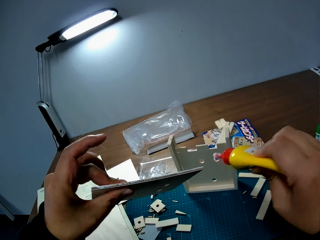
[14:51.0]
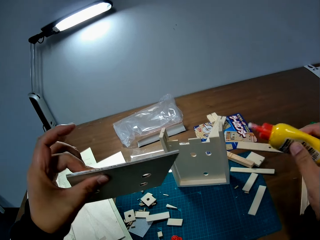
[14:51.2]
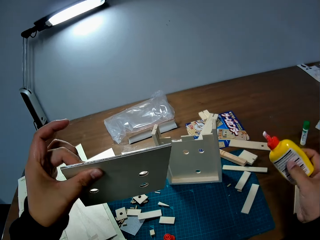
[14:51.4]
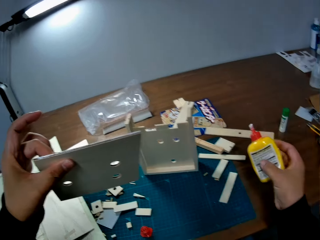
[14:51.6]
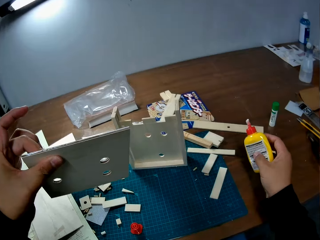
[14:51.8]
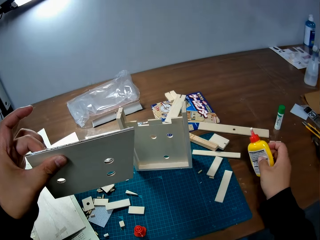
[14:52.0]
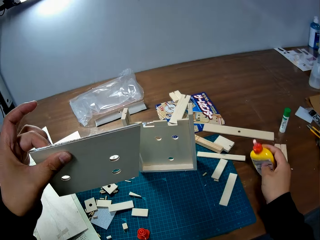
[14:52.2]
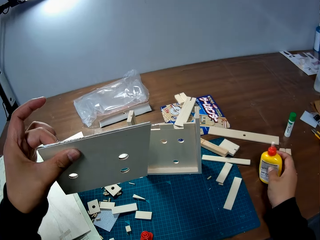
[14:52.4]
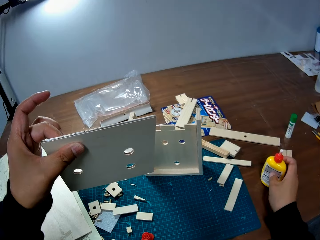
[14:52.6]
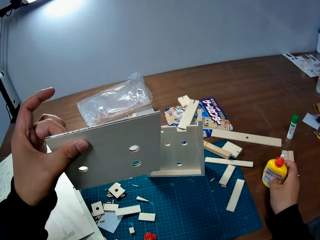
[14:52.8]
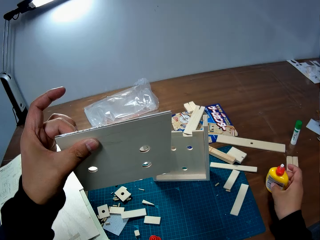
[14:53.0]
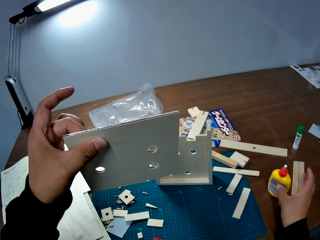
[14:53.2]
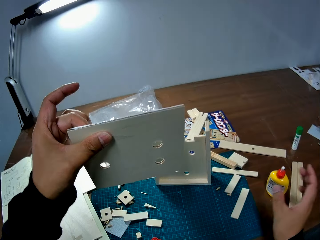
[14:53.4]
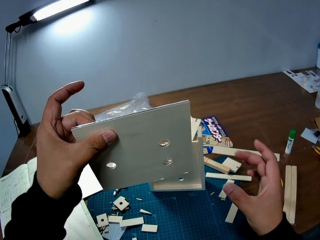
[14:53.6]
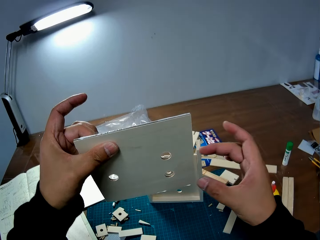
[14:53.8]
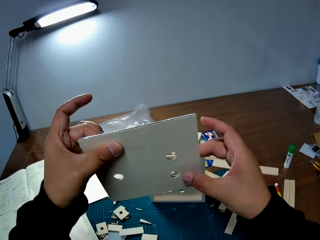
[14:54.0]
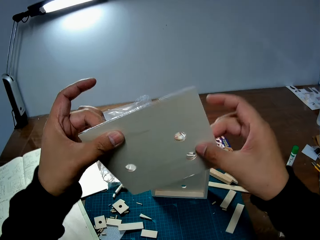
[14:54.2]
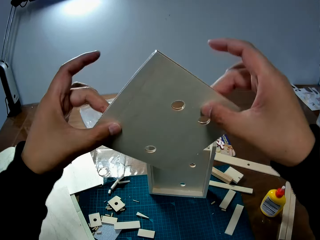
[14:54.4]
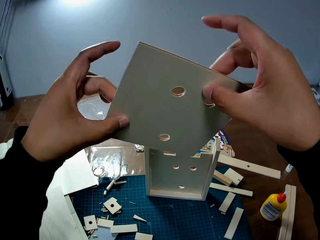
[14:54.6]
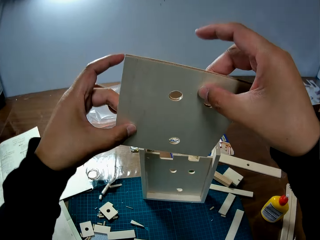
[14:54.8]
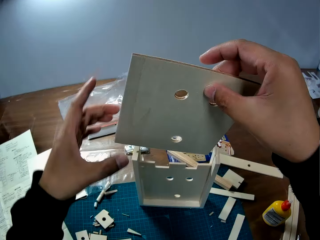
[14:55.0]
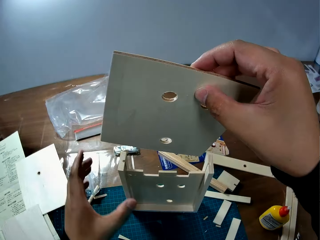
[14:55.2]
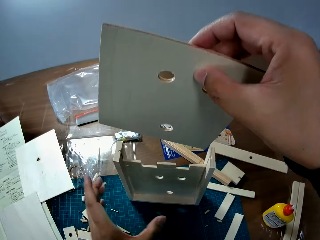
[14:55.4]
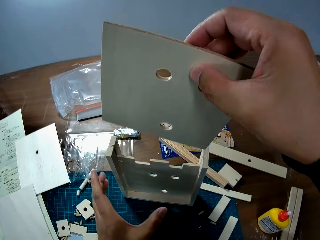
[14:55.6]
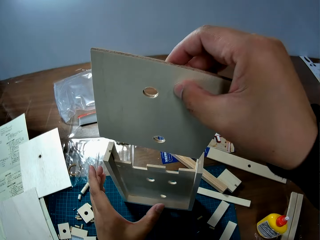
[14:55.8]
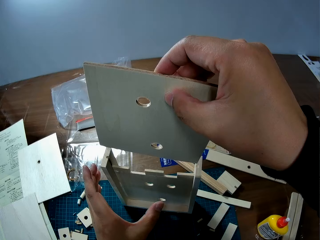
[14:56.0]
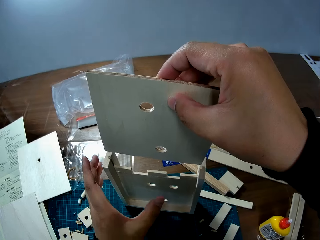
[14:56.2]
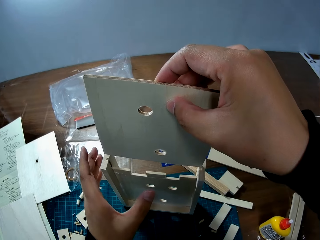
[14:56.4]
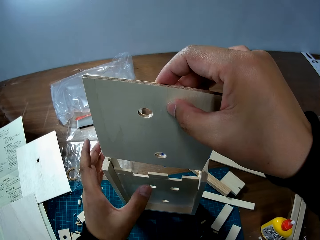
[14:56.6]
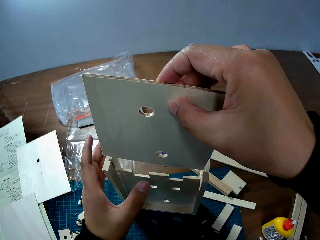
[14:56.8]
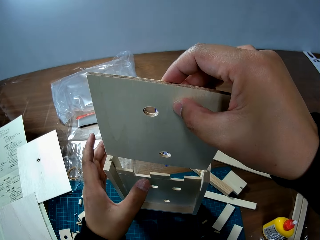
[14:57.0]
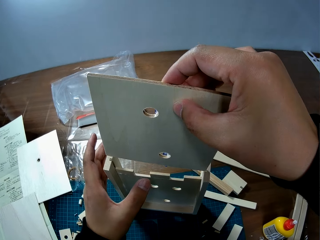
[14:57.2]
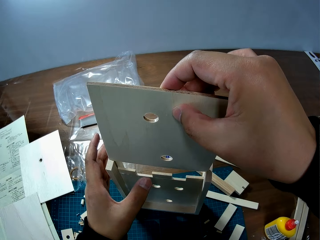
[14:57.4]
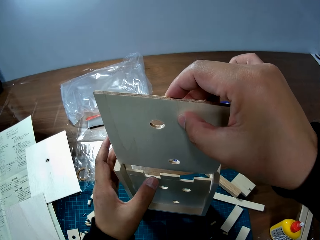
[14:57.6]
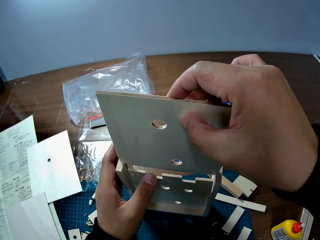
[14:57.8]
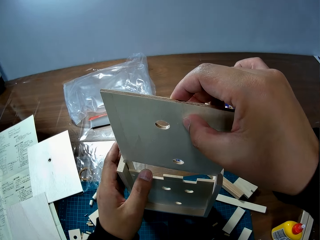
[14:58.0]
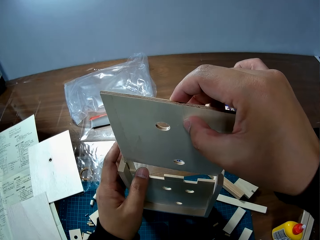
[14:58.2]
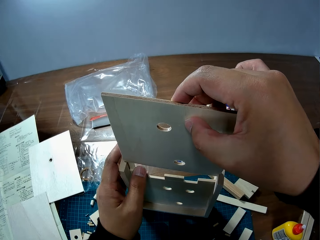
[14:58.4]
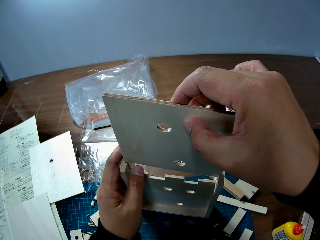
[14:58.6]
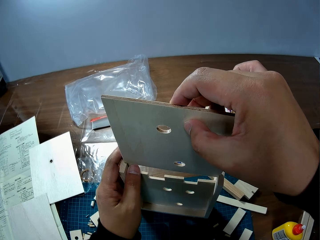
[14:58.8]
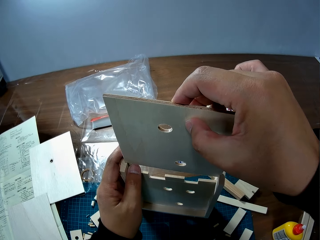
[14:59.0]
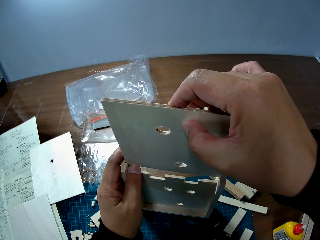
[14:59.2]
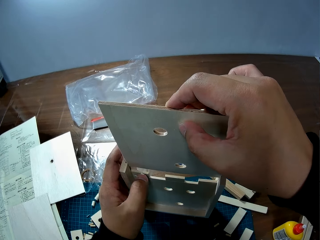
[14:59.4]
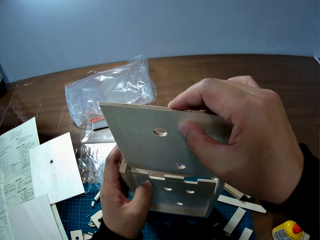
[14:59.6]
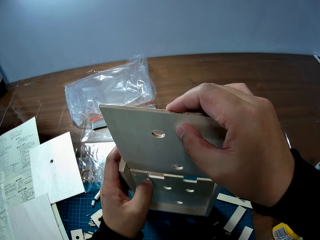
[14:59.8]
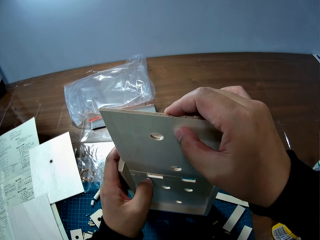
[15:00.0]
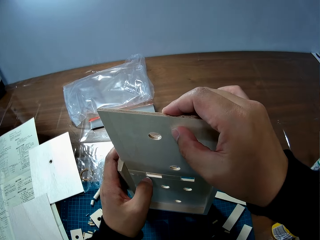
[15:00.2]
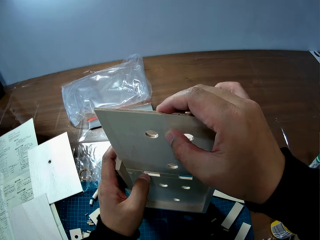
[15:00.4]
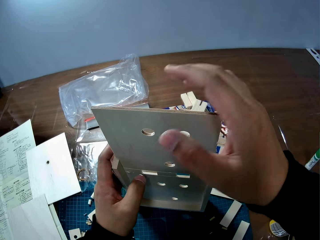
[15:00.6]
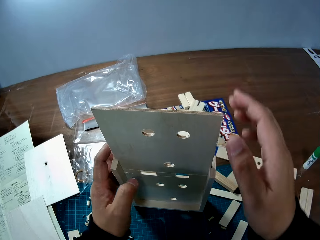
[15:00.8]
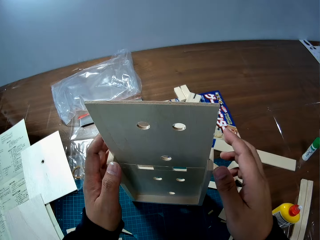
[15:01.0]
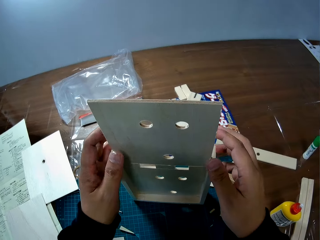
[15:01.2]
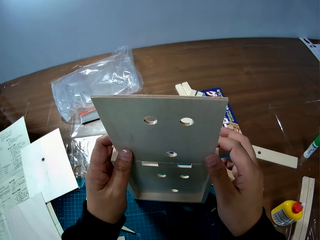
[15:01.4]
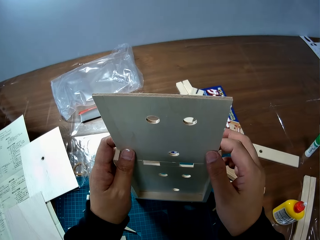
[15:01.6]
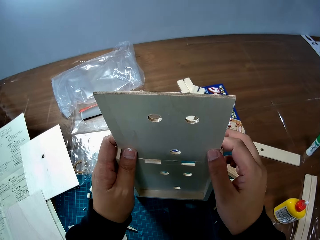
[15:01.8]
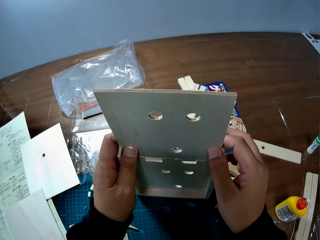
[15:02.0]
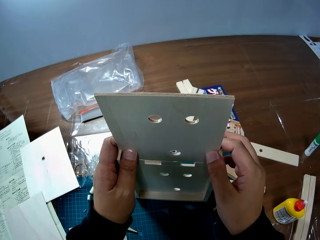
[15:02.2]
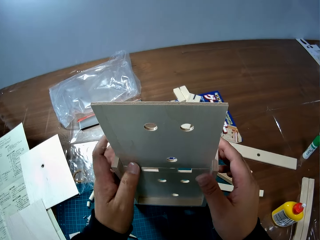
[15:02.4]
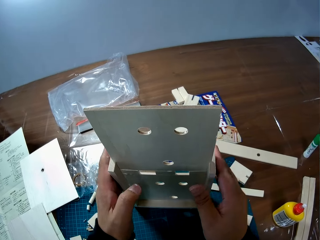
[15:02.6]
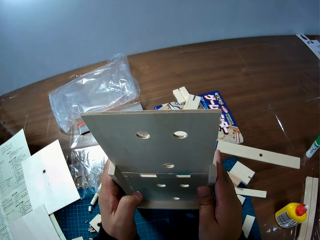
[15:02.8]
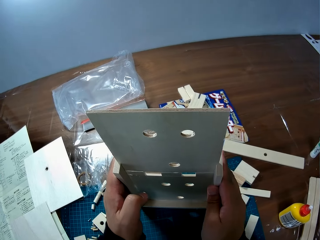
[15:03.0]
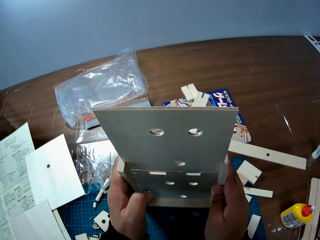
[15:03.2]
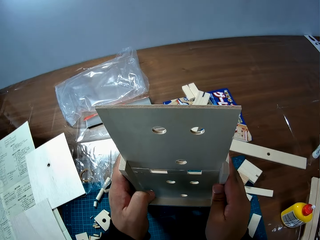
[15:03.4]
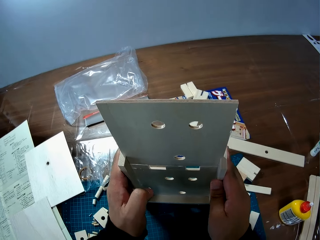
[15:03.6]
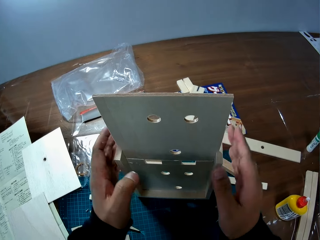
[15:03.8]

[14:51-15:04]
The camera wearer drops the bottle of glue in his right hand on the table. He turns something. He attaches the wooden slab to the wooden mechanical model on the table.

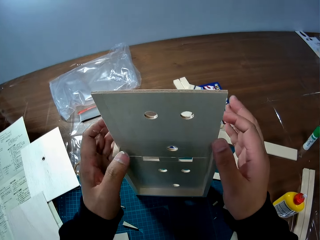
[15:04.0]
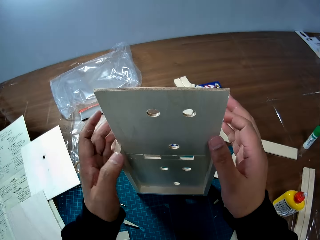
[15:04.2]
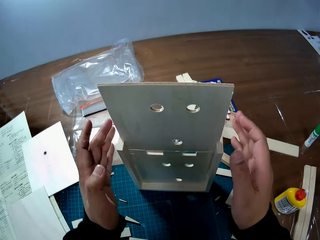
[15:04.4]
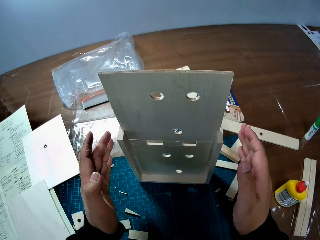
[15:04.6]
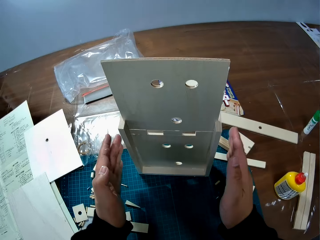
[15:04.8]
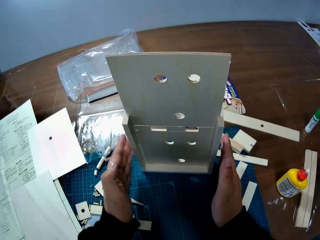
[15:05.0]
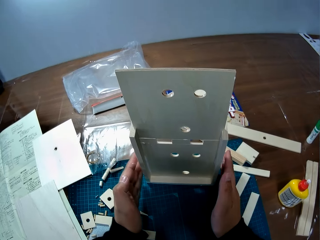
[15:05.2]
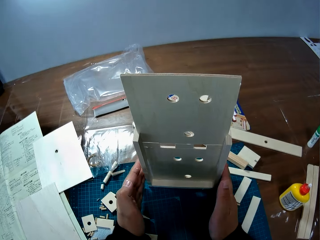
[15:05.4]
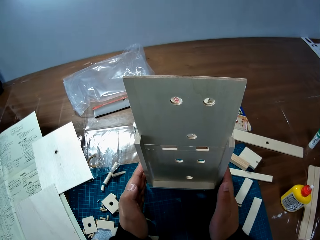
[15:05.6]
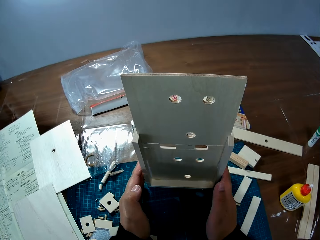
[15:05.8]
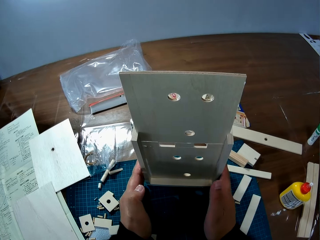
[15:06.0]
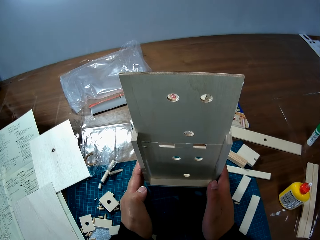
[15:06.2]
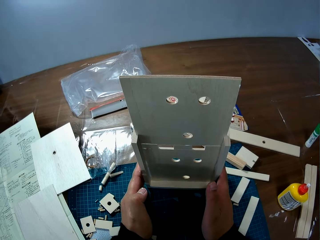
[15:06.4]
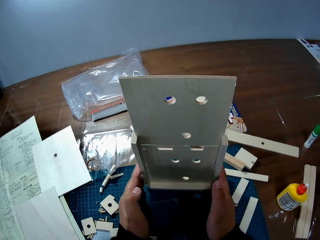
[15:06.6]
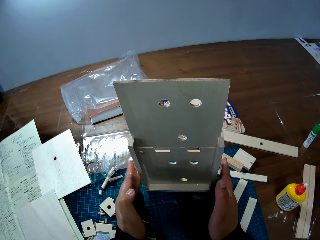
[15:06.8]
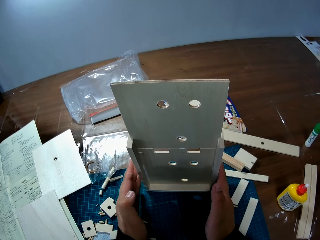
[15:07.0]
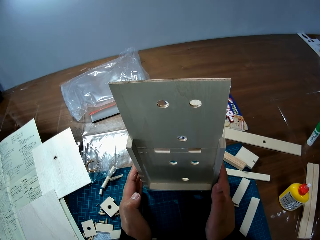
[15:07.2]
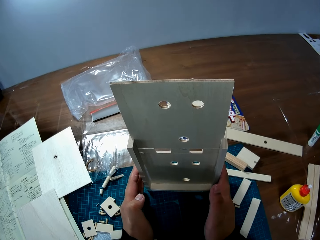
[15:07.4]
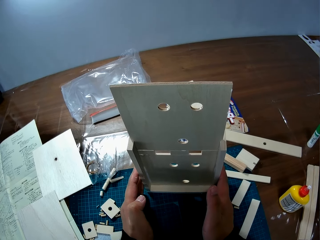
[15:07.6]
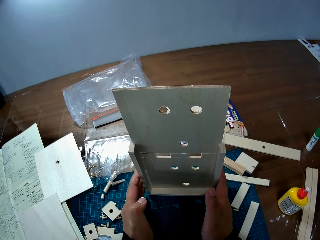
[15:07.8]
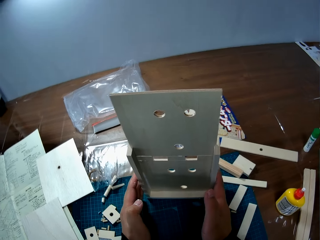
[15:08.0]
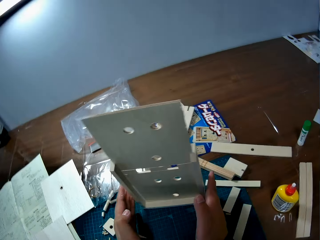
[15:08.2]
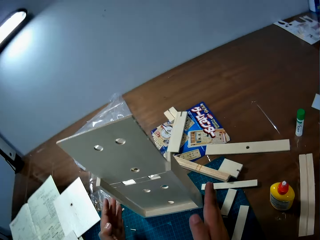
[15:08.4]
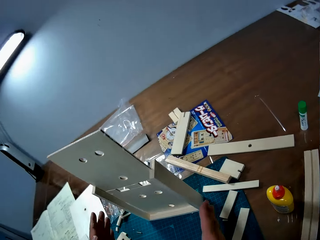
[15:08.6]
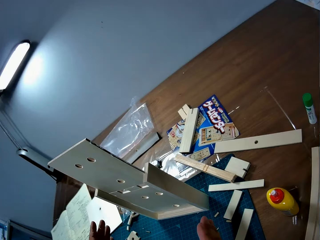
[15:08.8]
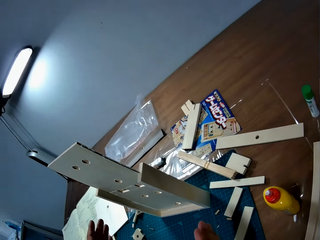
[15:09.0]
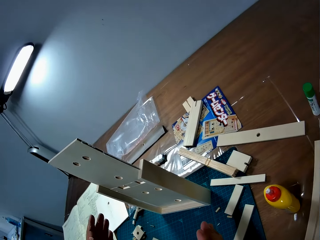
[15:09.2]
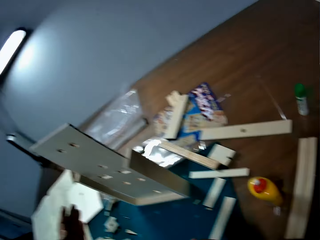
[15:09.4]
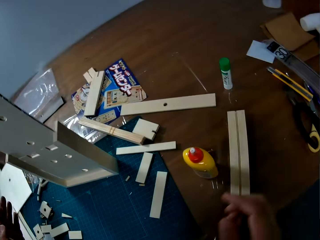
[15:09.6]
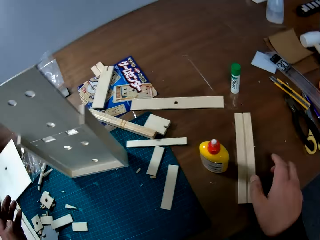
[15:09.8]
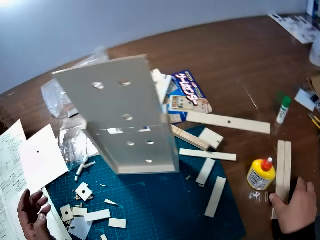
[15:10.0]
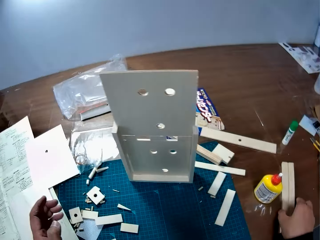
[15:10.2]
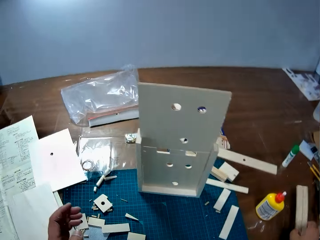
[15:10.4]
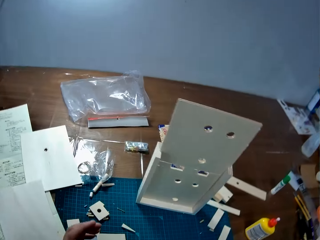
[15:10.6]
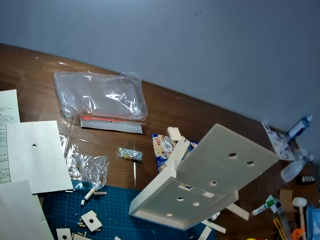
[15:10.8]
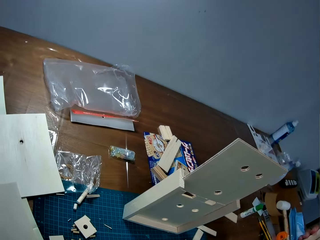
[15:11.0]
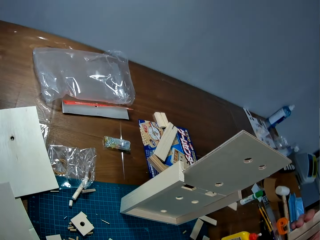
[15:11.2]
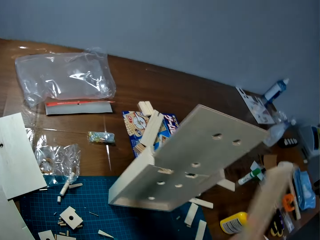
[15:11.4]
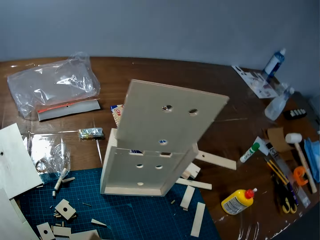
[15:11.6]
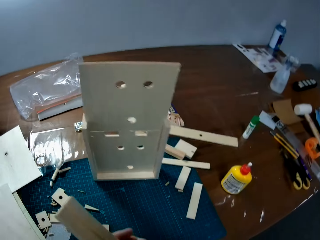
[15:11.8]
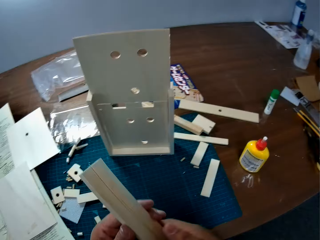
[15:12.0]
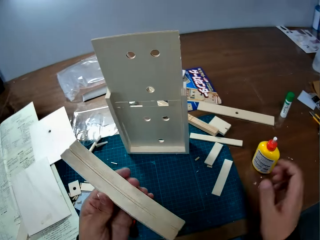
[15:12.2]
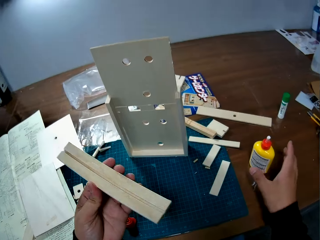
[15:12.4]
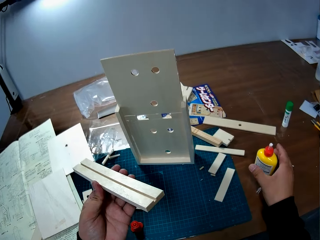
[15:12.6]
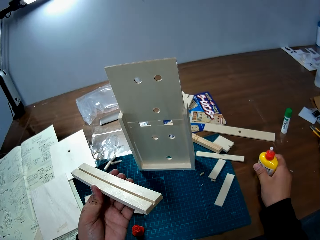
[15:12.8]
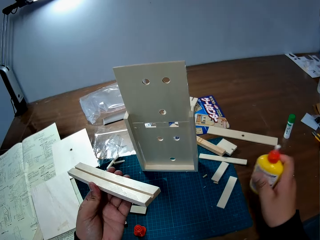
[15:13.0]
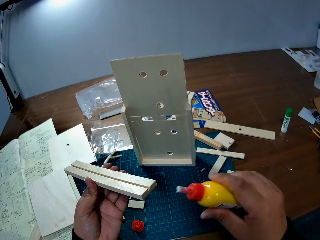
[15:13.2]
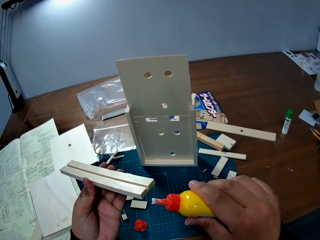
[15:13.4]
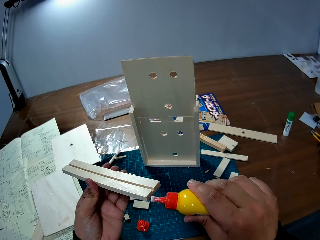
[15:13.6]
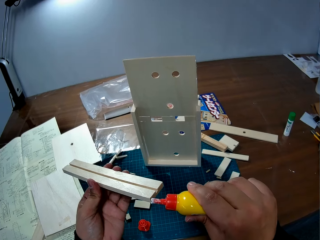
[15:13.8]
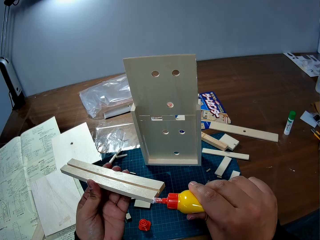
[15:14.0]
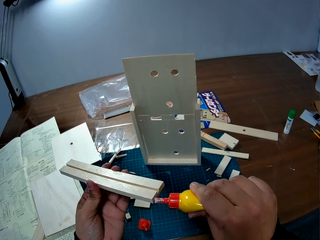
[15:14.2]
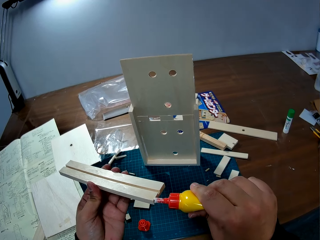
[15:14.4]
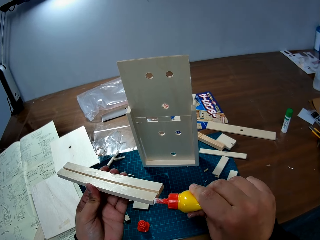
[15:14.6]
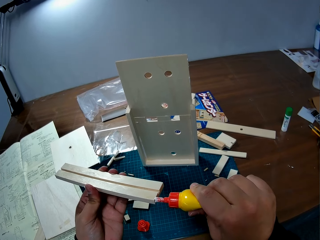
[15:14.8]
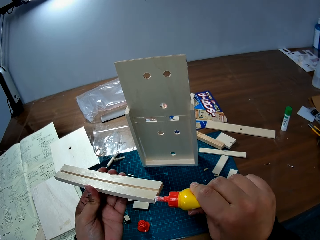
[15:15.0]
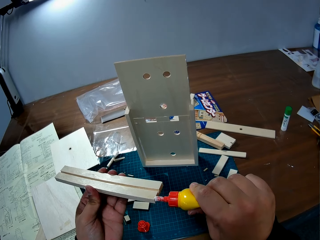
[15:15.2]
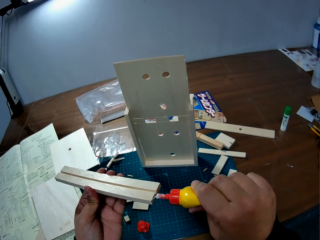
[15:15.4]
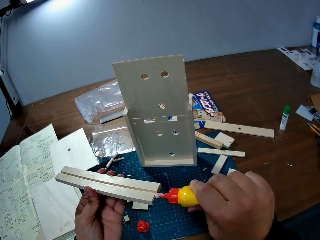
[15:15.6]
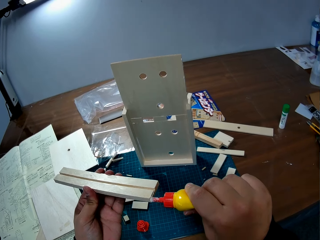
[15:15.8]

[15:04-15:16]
The camera wearer touches the sides of something. He holds the wooden mechanical model with both hands. He picks up a piece of wood from the table with his right hand. He passes the piece of wood from his right hand to his left hand. He picks up the bottle of glue from the table with his right hand. He applies glue to the piece of wood in his left hand.
